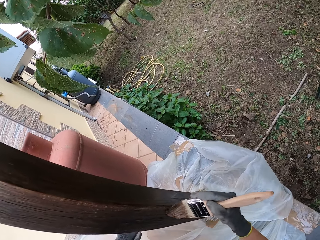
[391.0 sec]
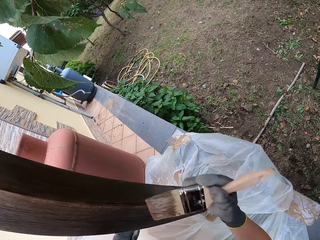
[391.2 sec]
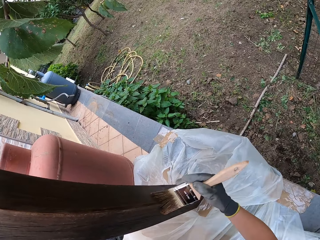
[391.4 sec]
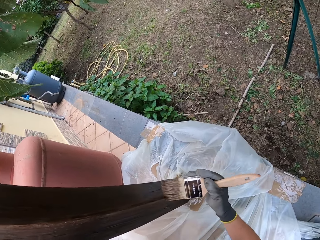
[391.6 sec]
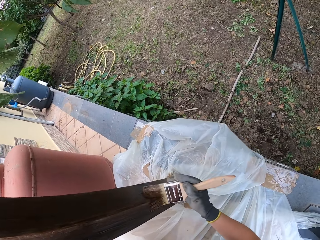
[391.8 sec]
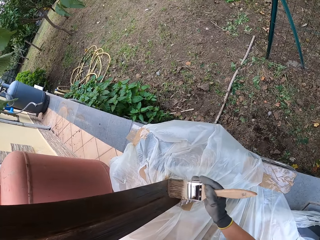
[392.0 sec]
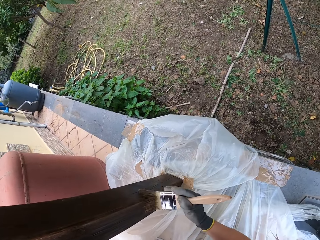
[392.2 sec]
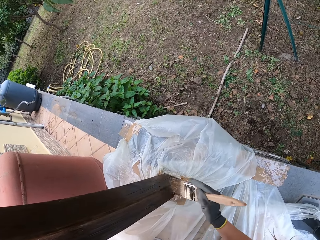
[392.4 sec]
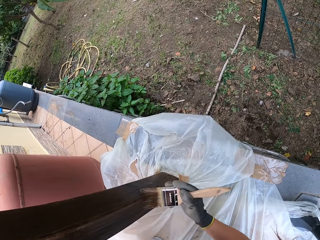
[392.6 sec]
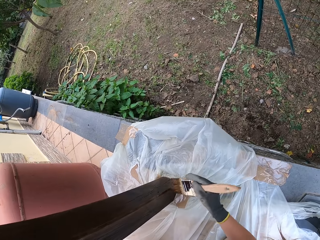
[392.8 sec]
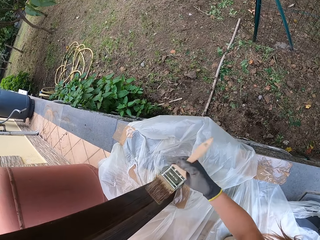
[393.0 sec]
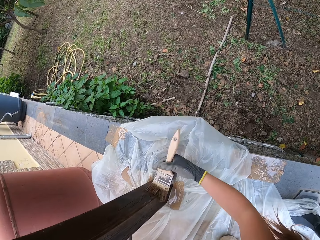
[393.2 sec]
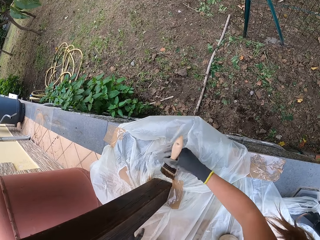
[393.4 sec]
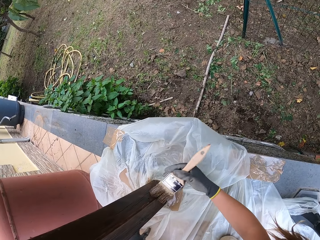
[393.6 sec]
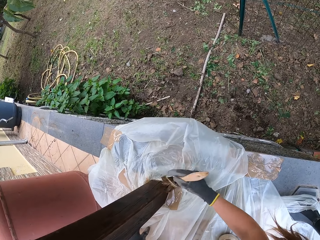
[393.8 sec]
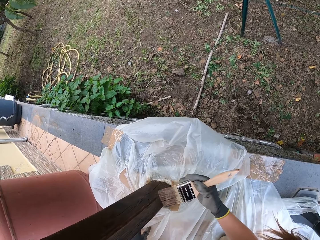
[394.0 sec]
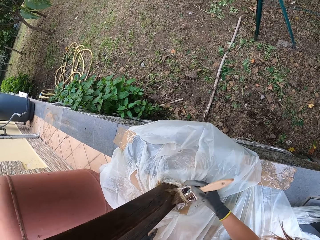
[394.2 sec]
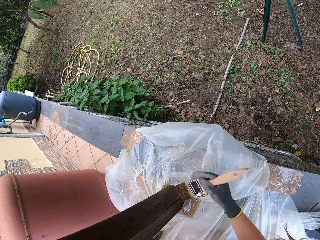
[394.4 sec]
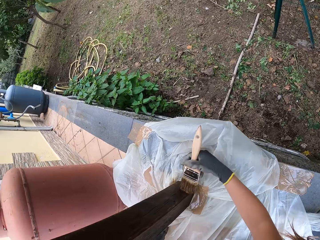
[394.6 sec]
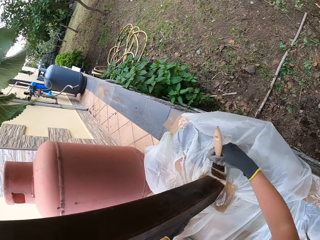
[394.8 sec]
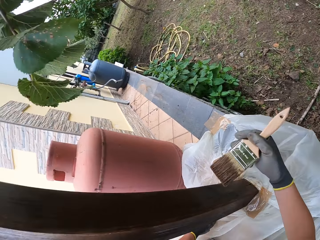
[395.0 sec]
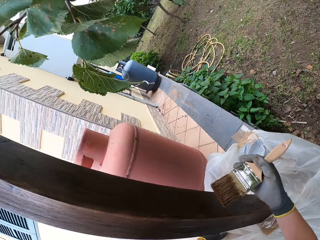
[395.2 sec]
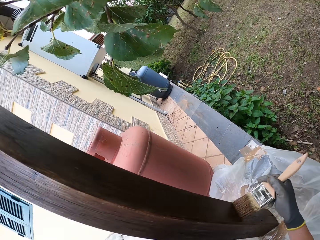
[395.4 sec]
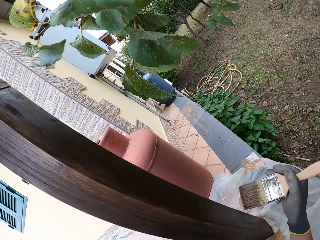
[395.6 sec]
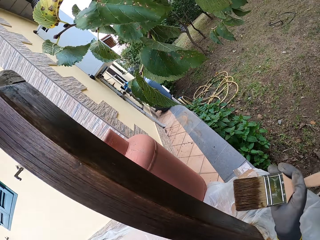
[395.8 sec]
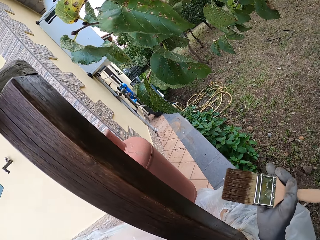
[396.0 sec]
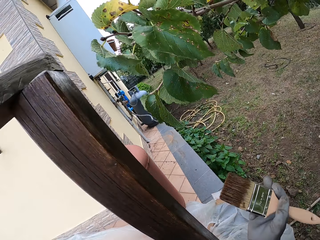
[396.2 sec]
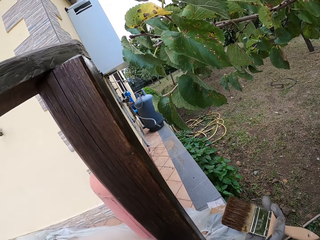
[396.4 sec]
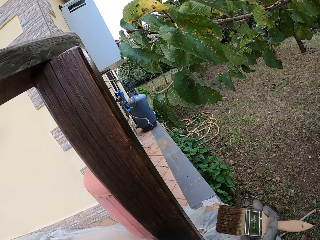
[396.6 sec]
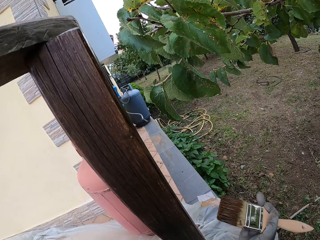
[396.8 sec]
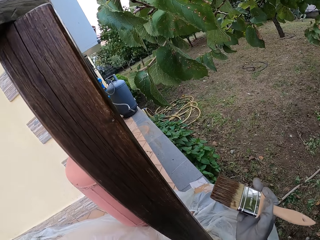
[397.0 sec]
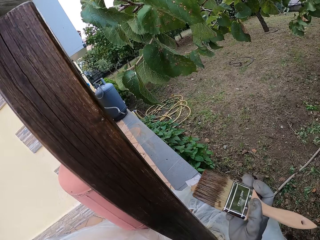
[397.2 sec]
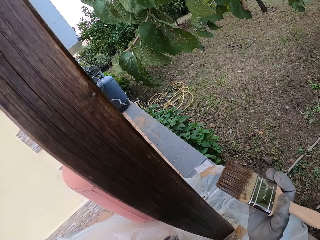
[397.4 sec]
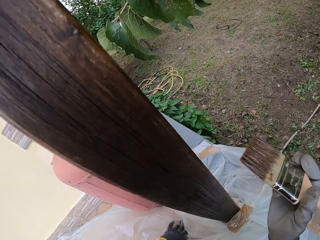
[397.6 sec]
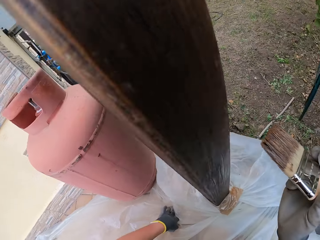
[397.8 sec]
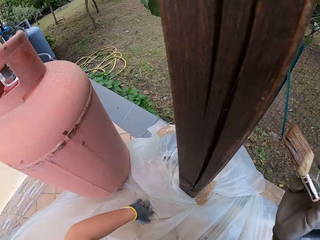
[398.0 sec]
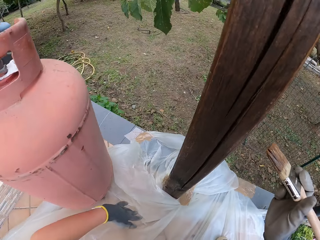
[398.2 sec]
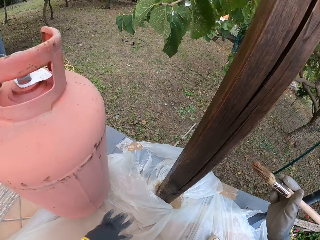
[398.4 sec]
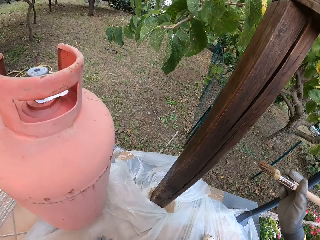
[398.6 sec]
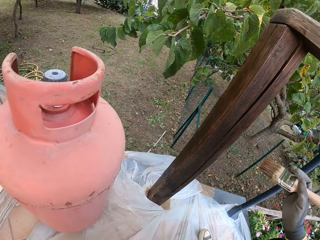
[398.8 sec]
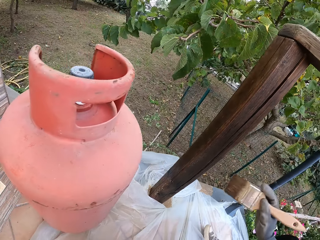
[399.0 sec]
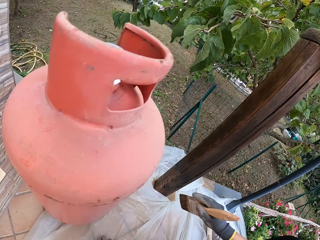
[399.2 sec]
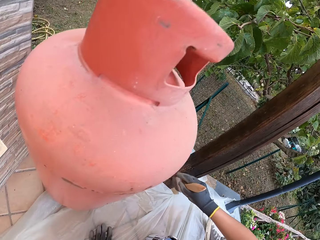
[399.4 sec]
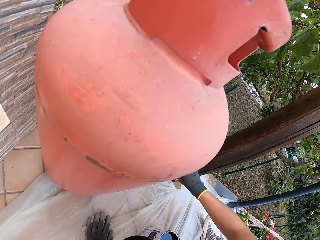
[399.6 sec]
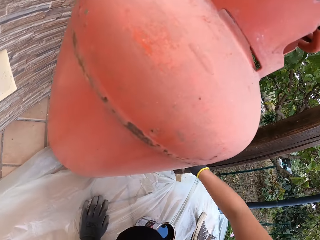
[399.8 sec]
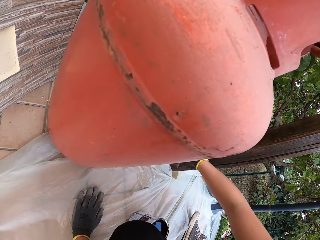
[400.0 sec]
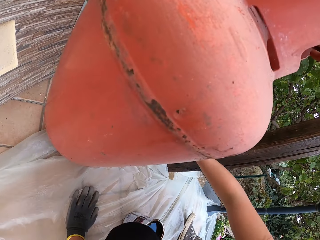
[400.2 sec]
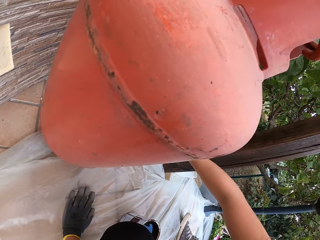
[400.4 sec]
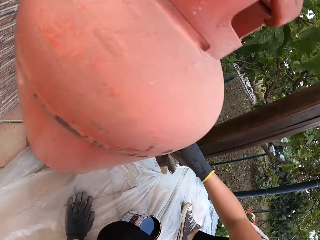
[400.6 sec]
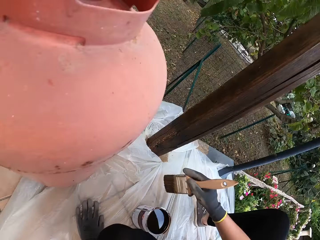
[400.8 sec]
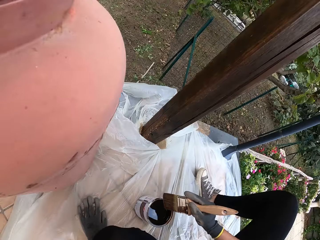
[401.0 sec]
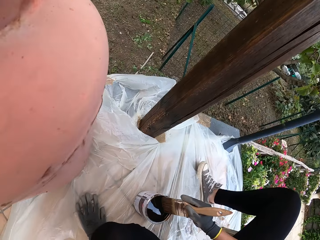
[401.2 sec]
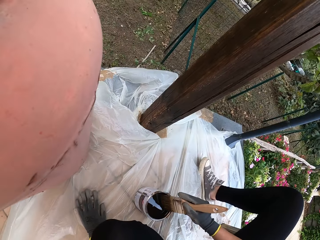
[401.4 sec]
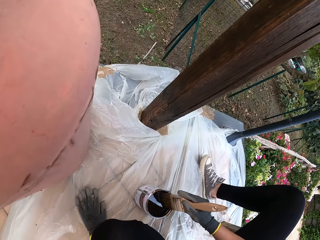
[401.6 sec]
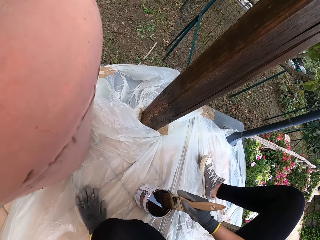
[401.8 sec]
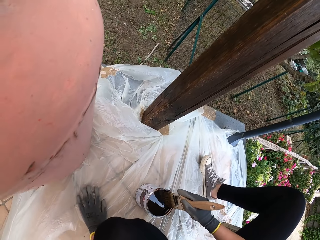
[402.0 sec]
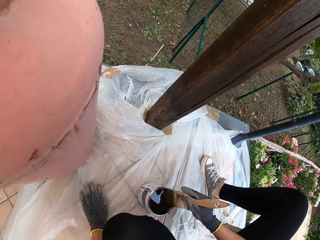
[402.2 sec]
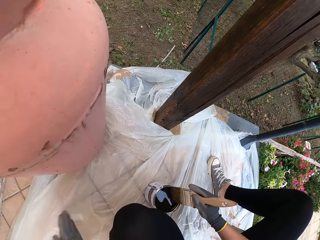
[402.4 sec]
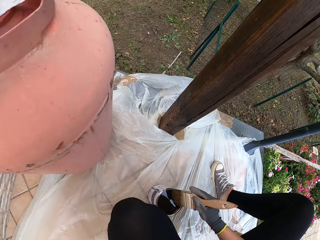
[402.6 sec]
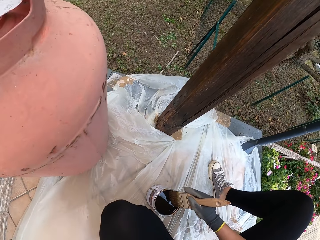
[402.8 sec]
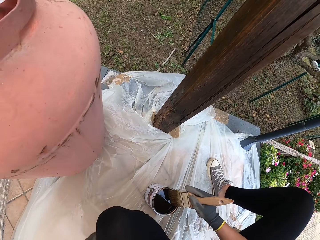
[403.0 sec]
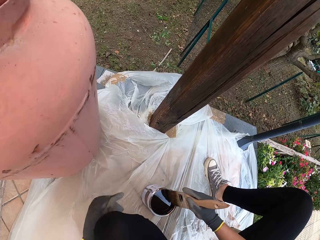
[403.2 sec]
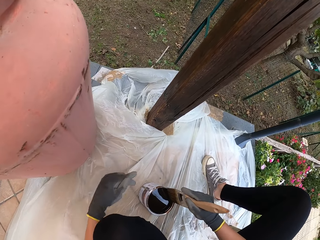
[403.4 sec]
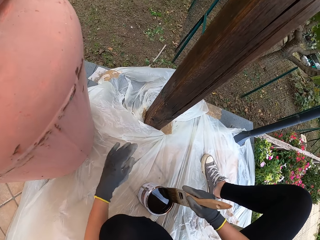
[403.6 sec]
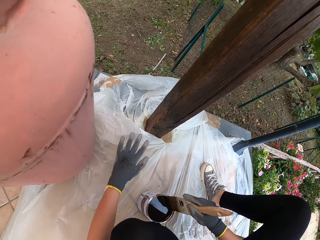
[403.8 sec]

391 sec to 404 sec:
The camera wearer stops painting the wooden balcony rail. She paints the wooden balcony rail. She puts her left hand on the nylon. She hits the gas cylinder. She dips the paint brush into the paint. She removes her left hand on the nylon.

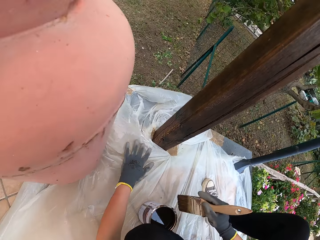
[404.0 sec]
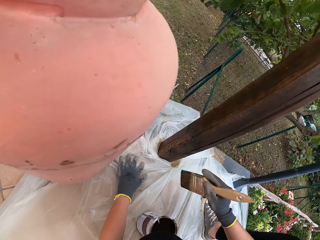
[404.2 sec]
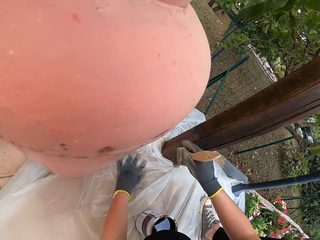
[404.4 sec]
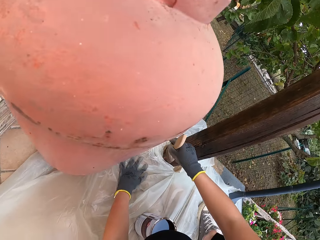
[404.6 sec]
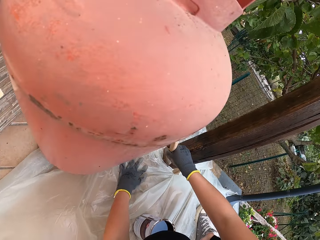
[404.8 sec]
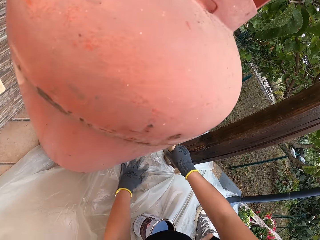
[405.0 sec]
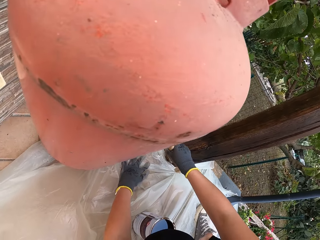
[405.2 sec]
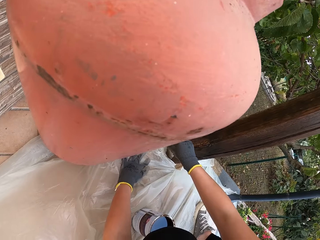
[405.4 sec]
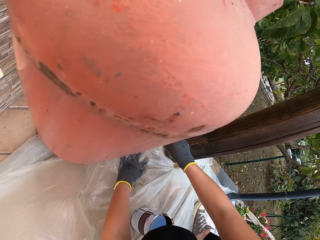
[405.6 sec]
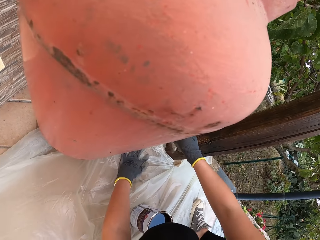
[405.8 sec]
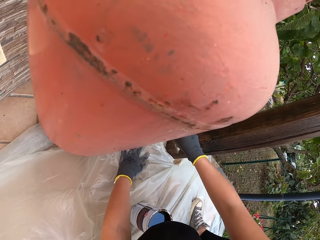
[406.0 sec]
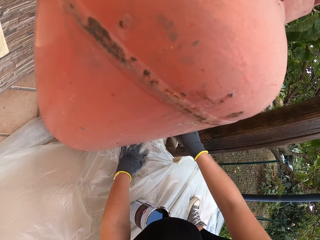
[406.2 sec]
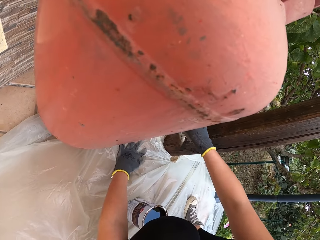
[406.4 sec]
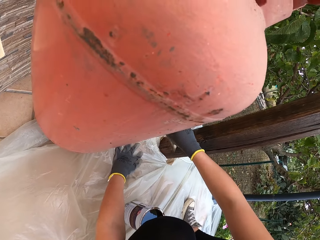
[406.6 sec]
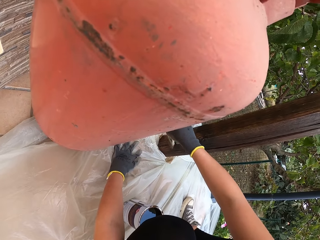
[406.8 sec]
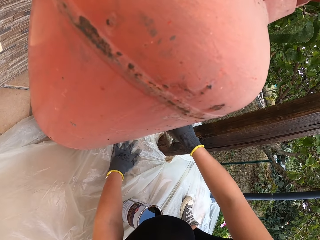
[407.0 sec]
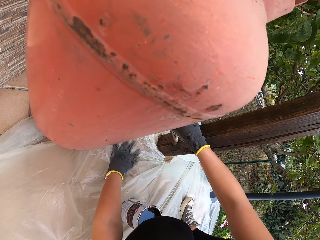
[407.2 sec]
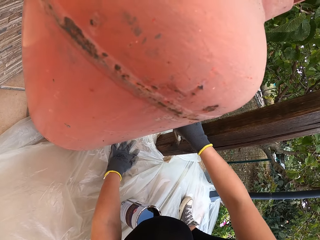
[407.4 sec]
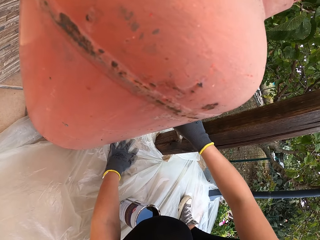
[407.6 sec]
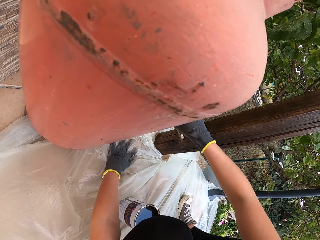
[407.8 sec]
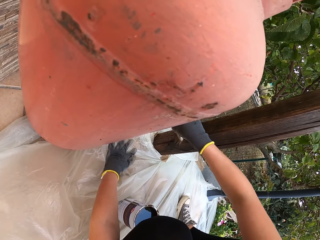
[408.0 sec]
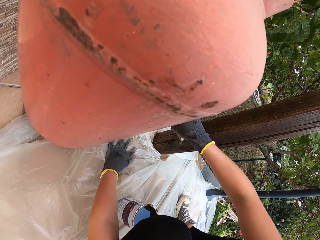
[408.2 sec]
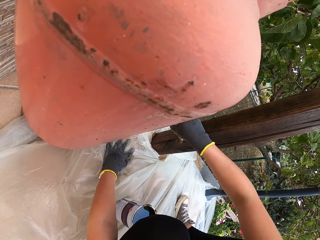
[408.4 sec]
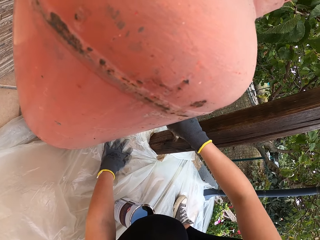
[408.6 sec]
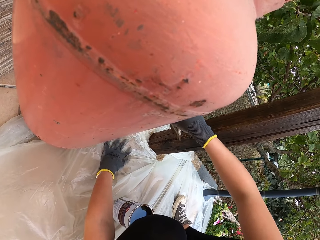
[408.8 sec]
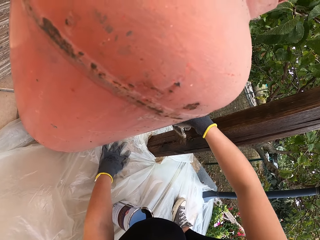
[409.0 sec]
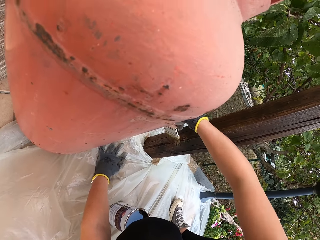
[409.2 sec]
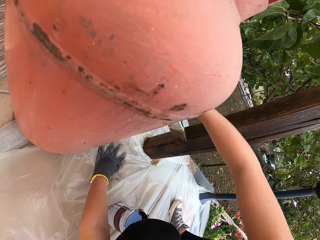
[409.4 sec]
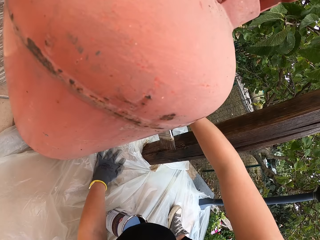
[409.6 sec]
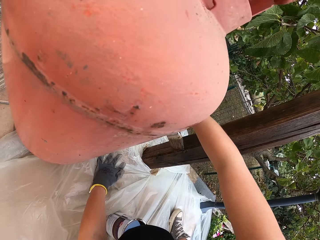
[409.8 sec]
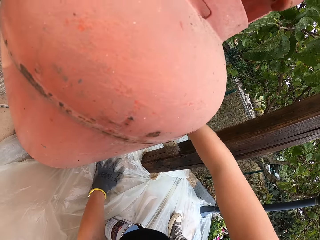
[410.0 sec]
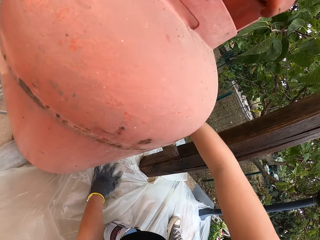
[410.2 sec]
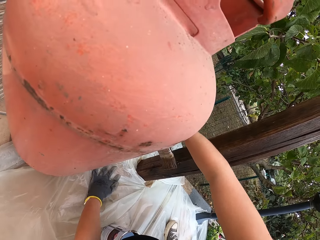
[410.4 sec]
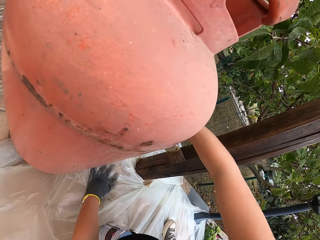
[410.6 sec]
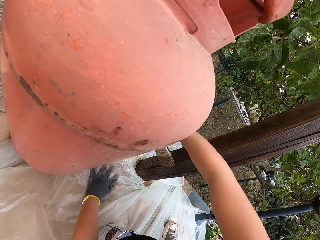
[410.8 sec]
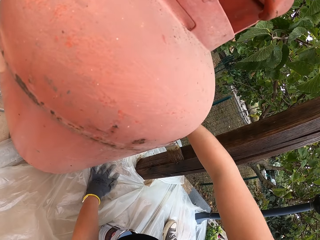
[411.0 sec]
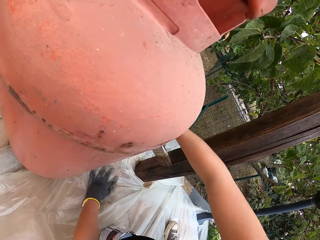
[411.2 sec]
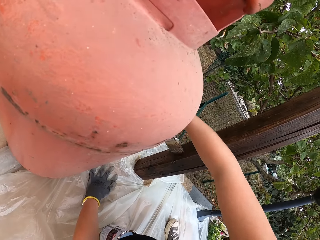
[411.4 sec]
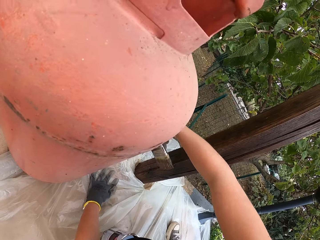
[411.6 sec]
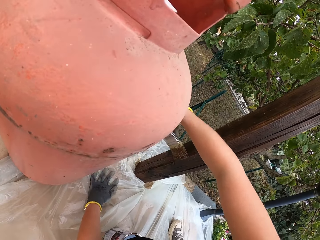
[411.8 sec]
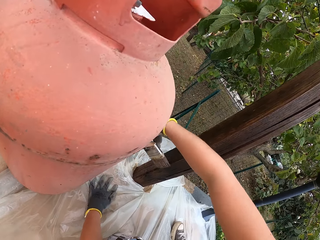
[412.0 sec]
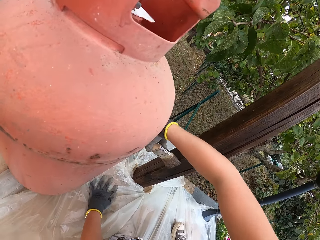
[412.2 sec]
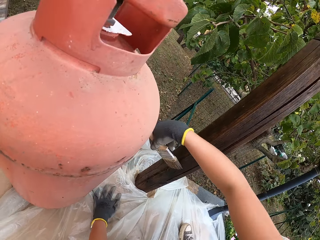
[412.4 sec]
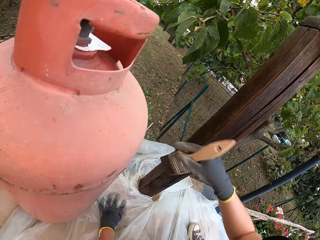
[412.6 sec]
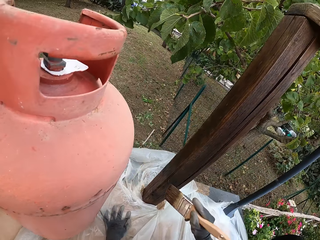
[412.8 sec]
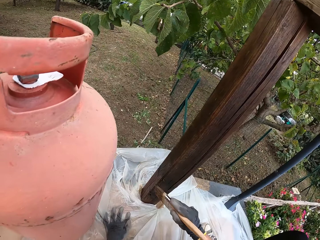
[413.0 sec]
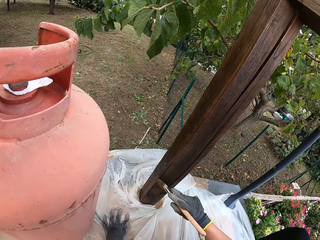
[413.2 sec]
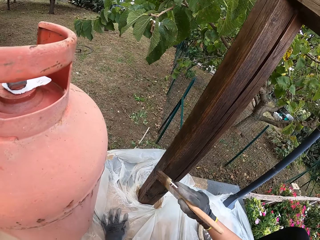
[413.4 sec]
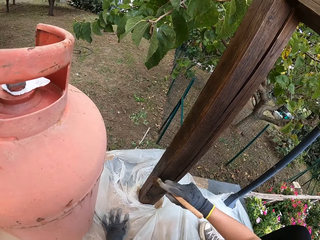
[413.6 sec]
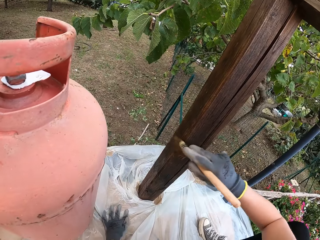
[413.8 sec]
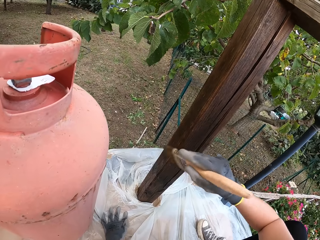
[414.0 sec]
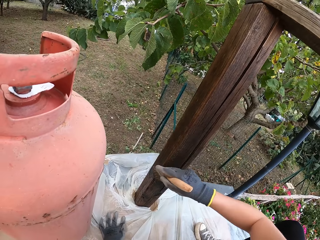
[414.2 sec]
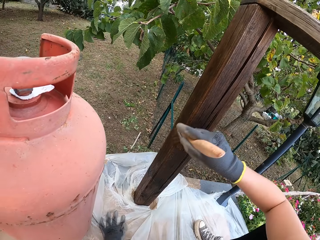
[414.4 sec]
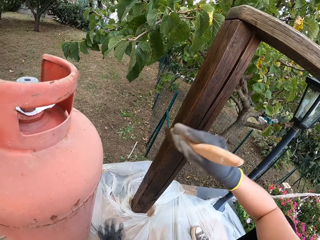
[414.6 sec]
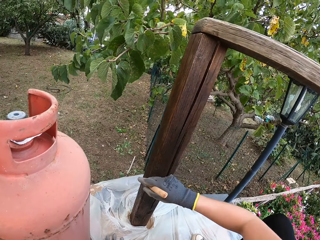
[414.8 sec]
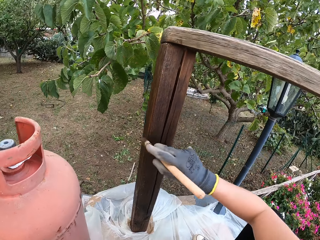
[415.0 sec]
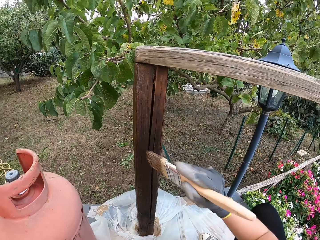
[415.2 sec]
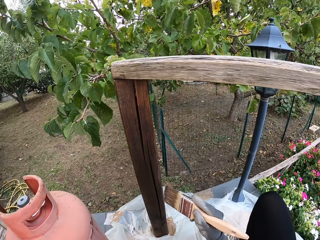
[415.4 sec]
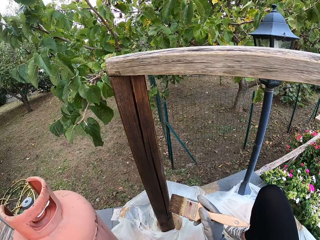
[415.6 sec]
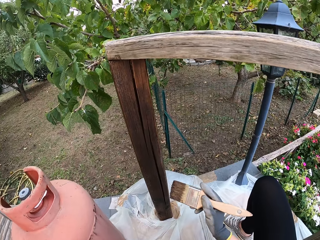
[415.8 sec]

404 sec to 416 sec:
The camera wearer holds down the nylon on the floor with the left hand. They paint the balcony wooden rail. They hit the gas cylinder. They hit the gas cylinder again.
